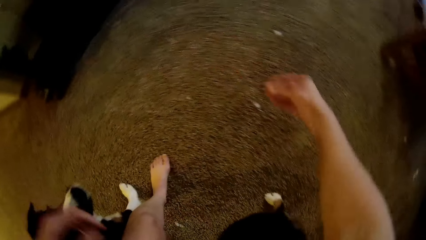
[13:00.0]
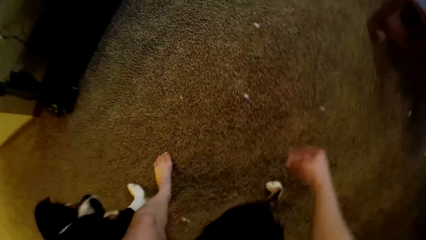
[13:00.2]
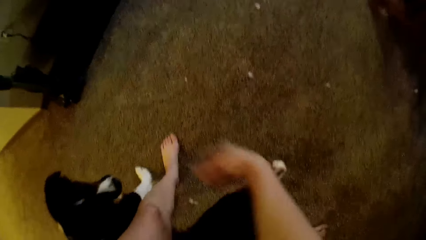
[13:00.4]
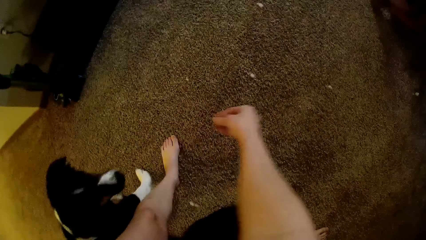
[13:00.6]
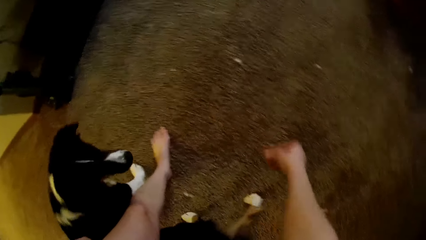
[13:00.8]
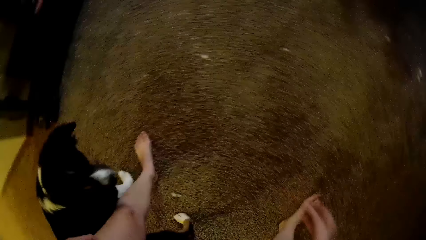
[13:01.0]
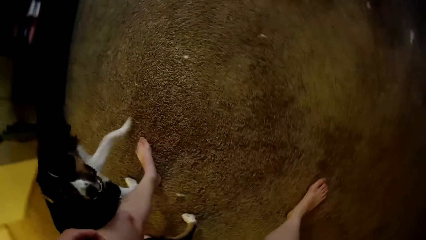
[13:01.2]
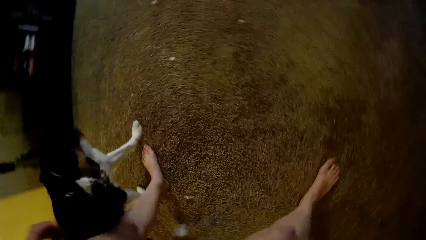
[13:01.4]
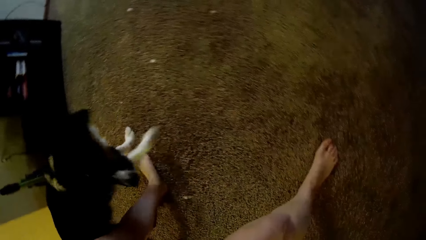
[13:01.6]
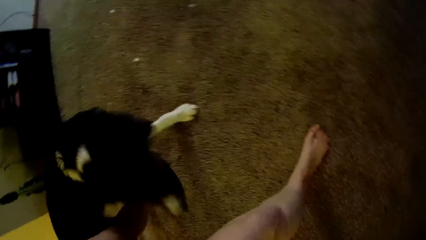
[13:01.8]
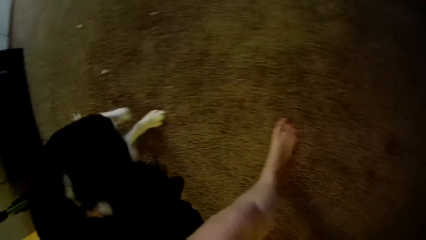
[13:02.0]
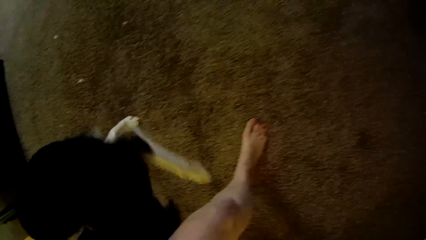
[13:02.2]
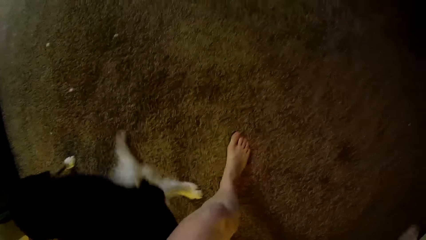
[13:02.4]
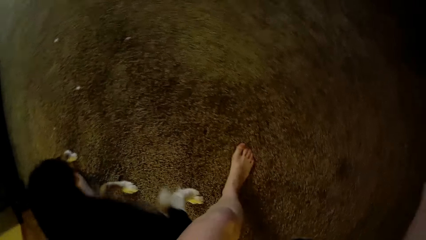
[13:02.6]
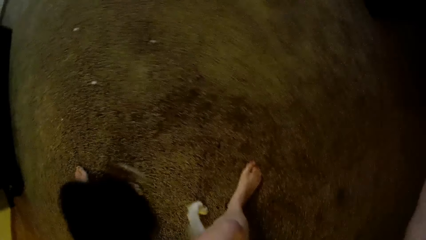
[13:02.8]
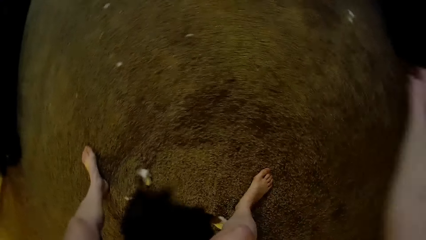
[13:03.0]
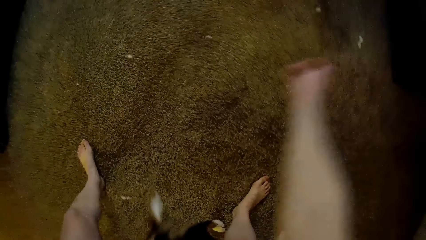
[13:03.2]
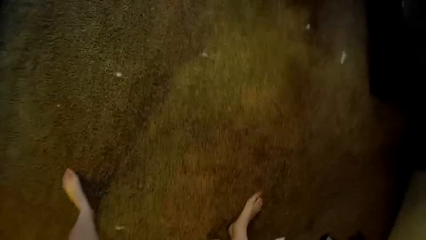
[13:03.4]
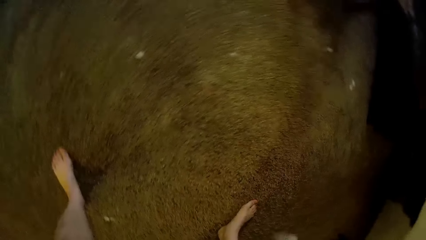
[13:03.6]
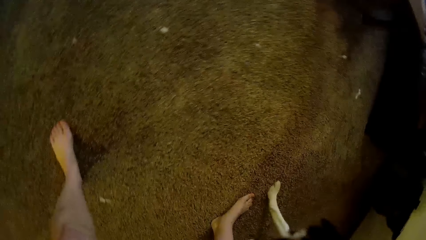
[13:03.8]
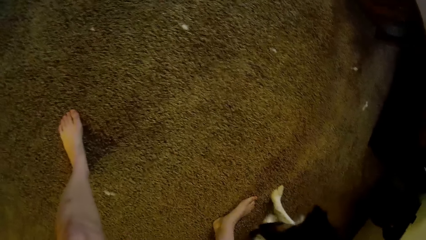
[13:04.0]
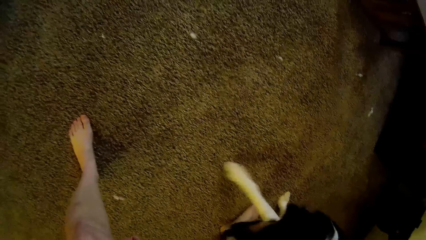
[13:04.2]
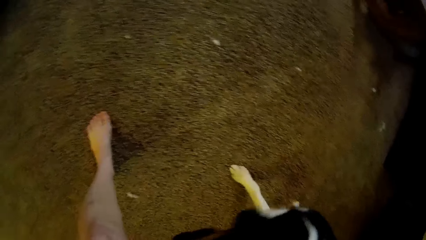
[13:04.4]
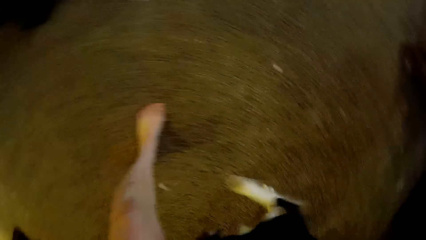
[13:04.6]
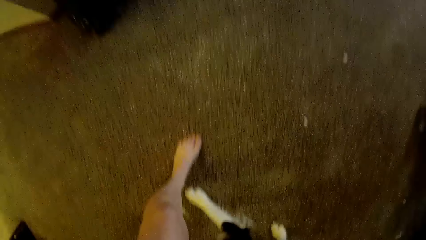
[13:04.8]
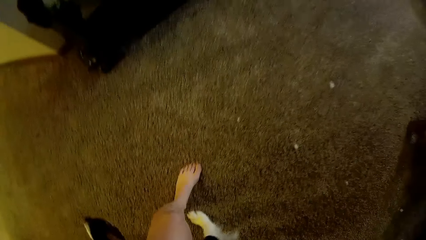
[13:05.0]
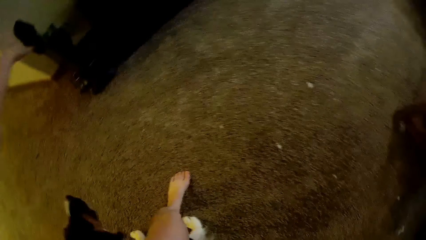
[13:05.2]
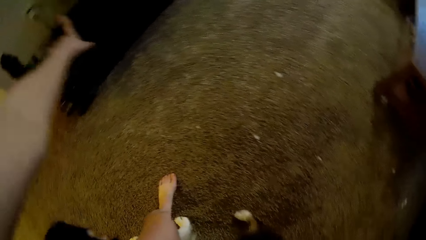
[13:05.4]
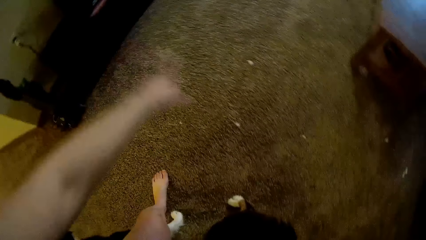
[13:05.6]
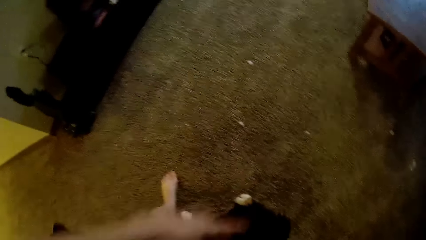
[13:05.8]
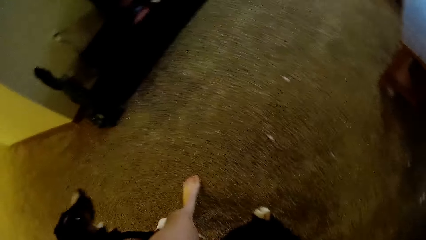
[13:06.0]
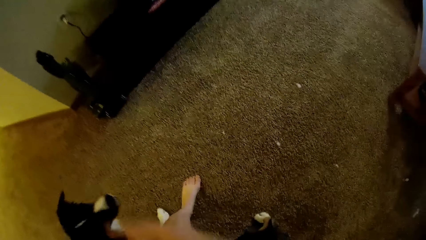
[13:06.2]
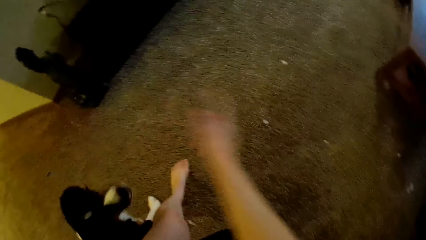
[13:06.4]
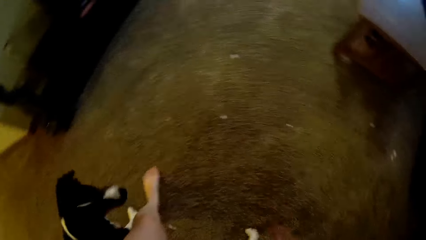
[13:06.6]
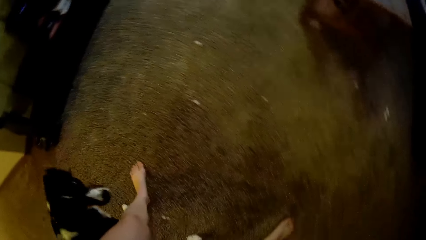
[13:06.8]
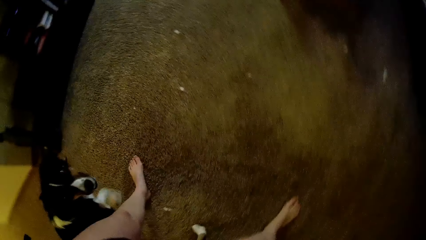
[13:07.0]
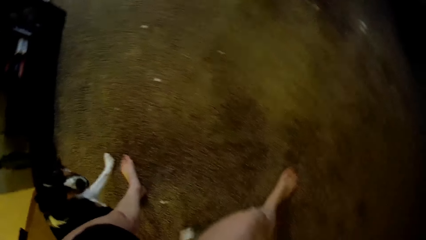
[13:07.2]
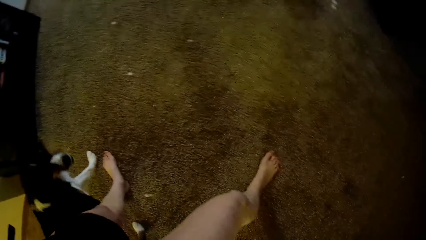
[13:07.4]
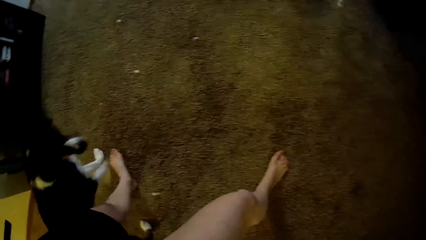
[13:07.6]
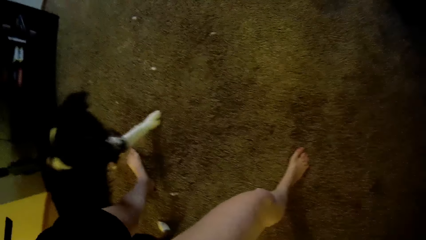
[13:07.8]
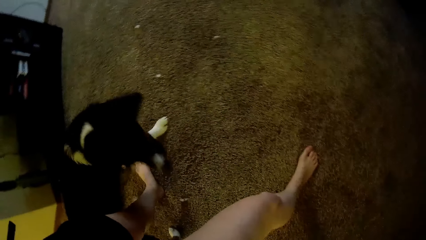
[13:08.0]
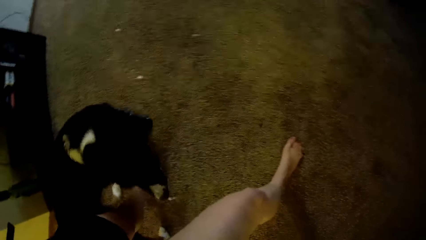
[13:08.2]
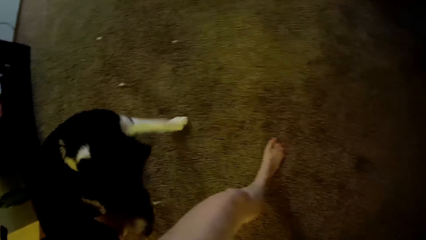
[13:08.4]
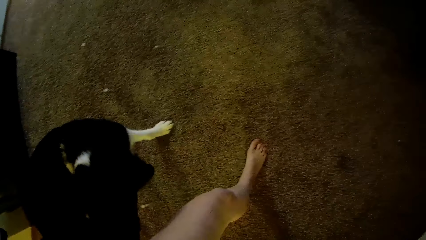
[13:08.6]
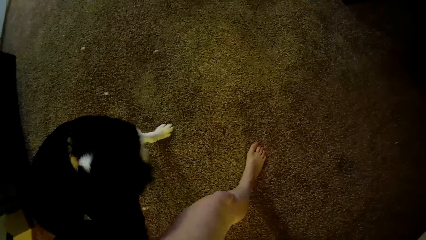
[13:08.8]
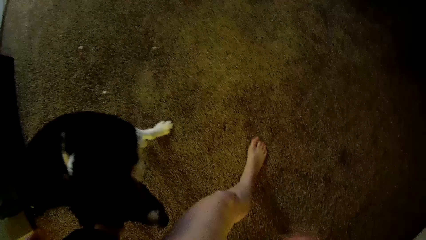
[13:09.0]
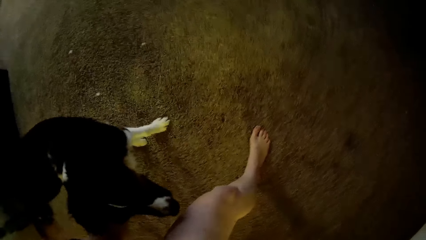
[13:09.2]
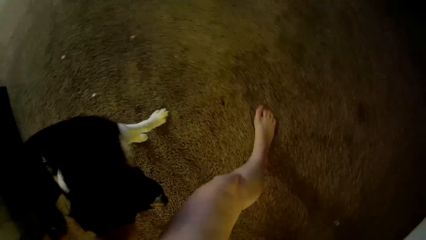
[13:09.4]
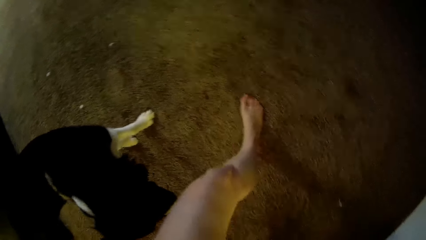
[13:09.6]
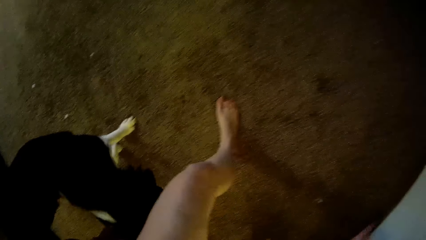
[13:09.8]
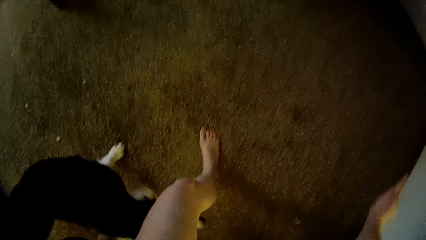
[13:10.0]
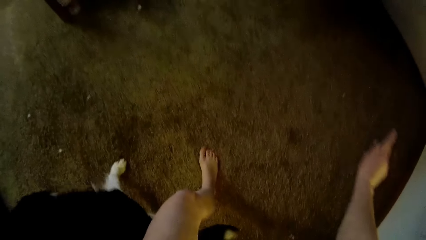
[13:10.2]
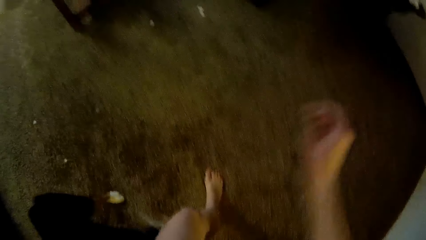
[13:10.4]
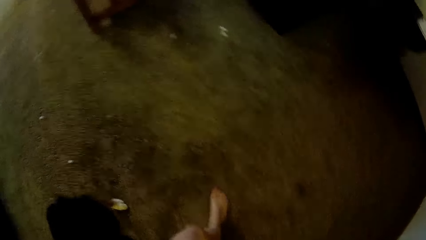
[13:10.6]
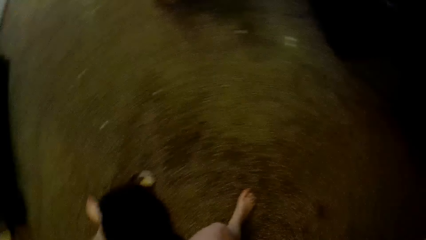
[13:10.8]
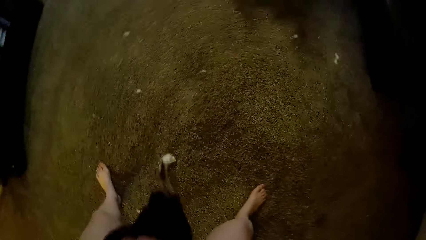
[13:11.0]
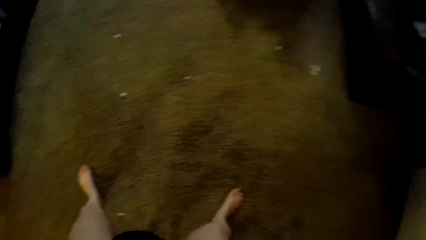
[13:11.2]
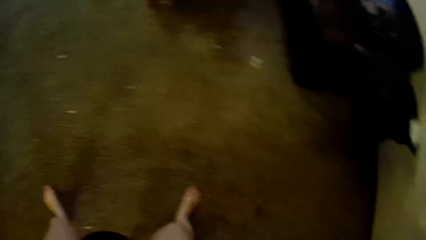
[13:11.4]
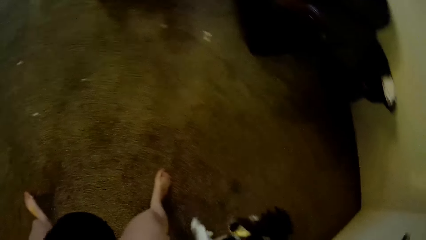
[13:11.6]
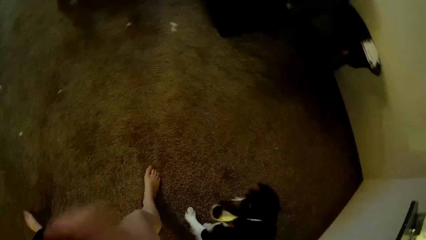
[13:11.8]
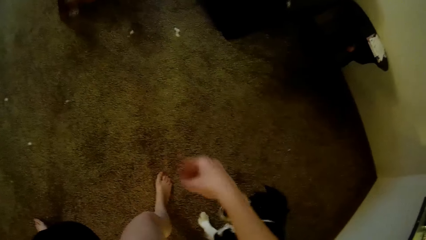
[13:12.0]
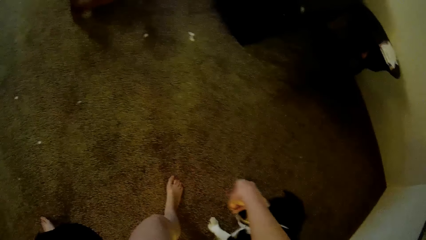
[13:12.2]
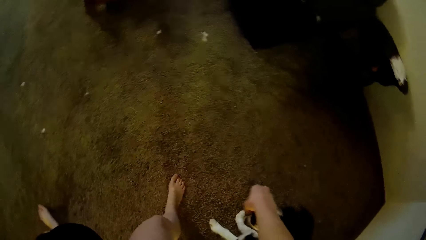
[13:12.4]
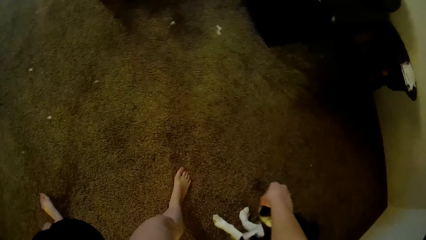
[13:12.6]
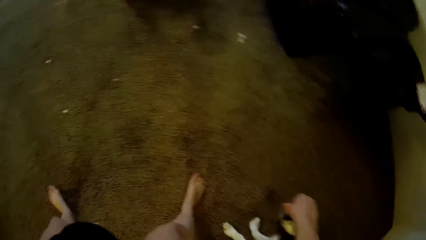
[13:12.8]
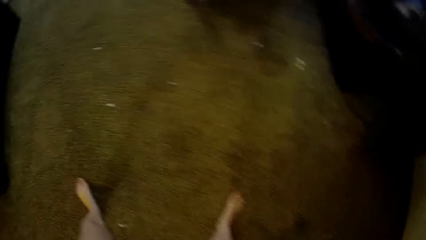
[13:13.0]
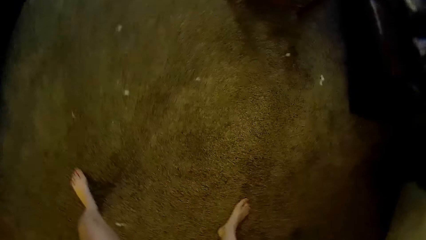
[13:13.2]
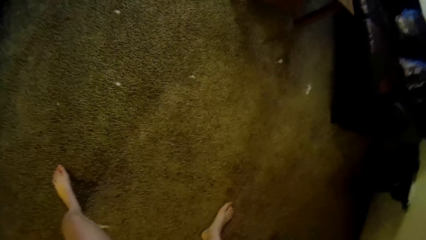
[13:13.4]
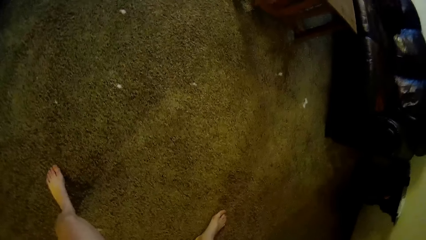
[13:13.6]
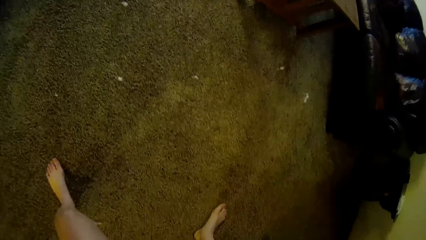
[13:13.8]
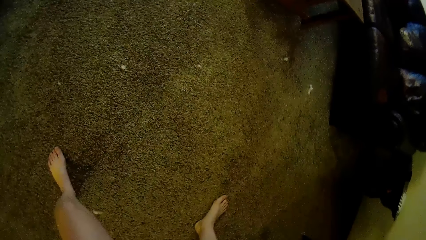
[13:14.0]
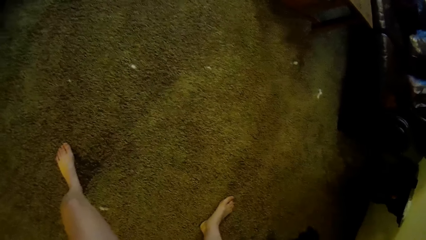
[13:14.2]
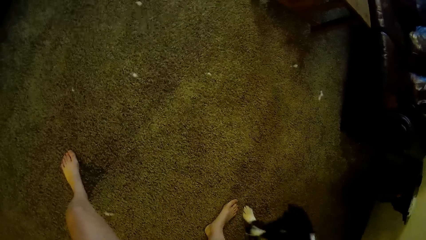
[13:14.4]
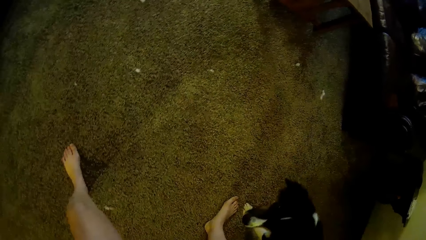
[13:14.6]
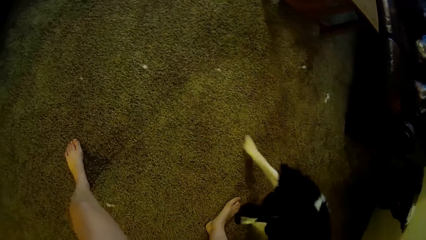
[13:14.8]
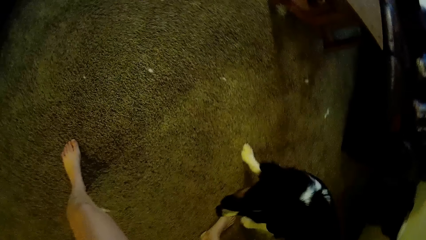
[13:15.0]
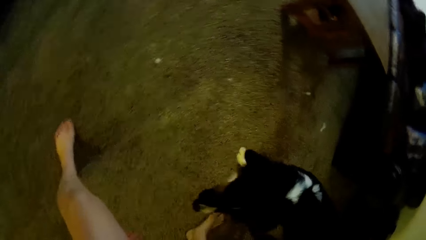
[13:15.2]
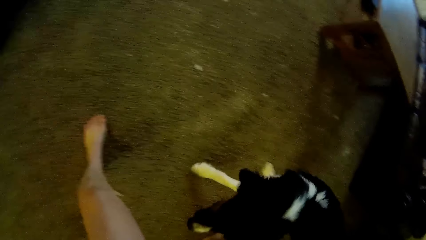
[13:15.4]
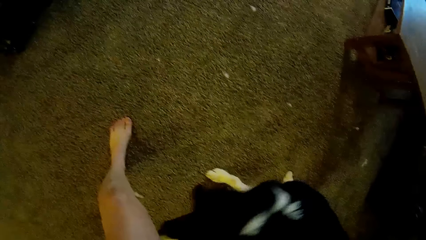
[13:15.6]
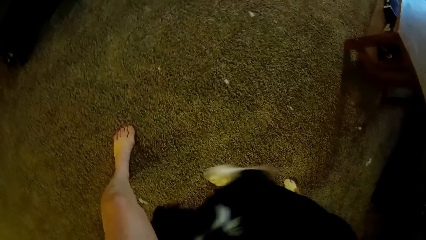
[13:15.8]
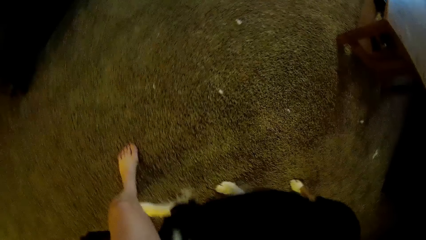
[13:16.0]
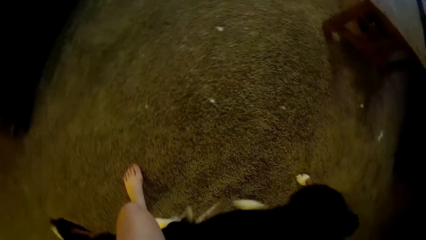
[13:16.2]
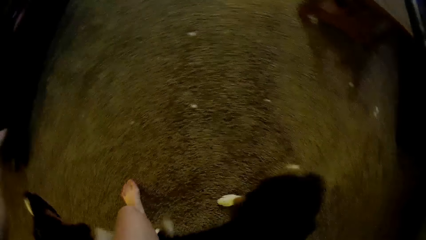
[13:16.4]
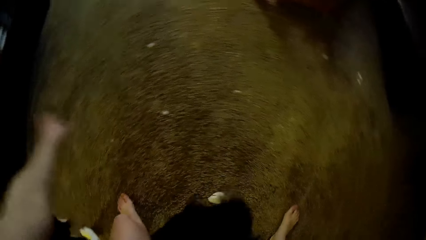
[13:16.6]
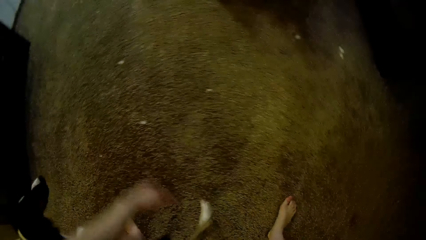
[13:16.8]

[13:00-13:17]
The camera wearer gives the dog something.
